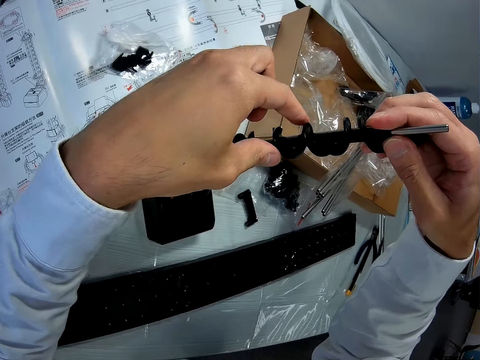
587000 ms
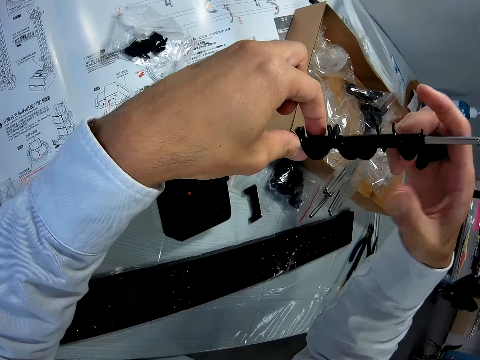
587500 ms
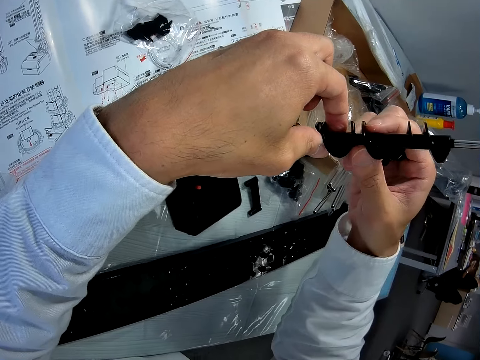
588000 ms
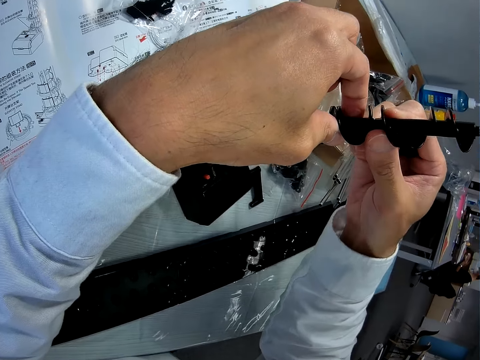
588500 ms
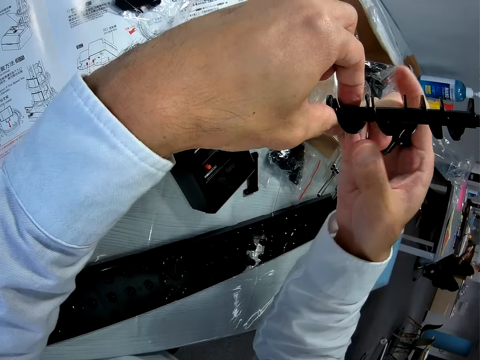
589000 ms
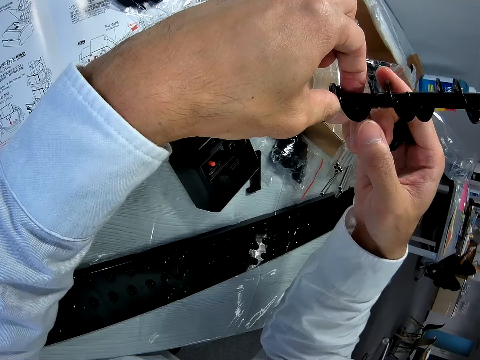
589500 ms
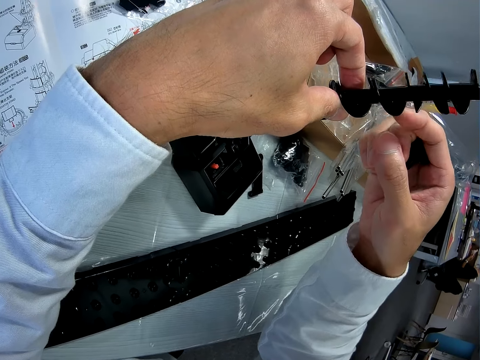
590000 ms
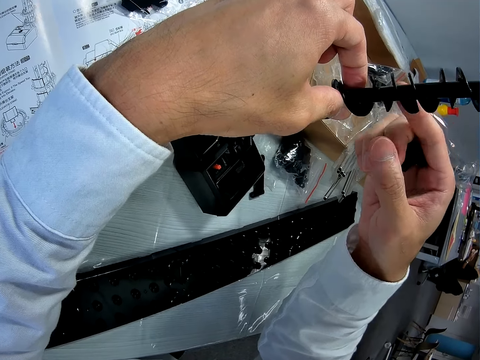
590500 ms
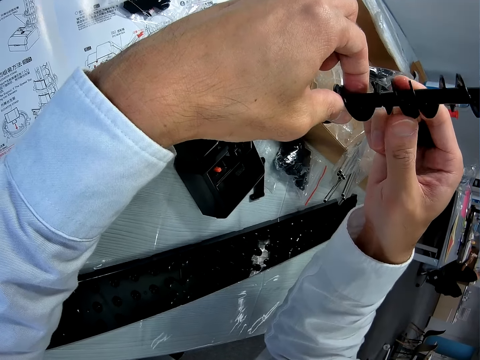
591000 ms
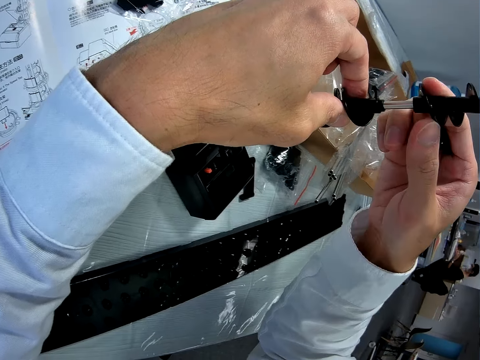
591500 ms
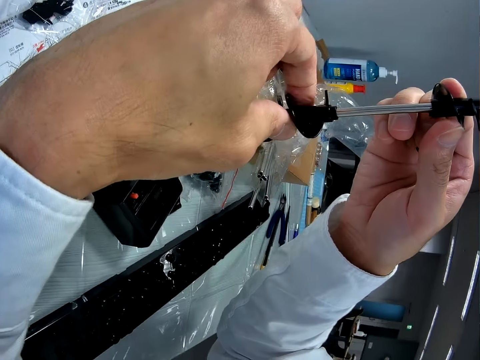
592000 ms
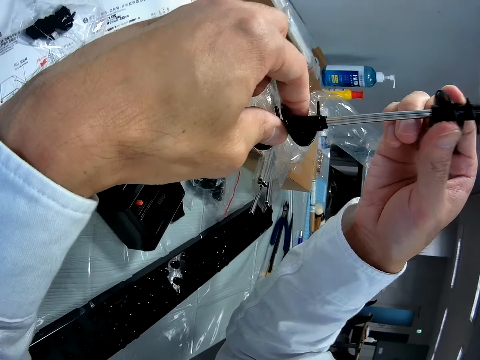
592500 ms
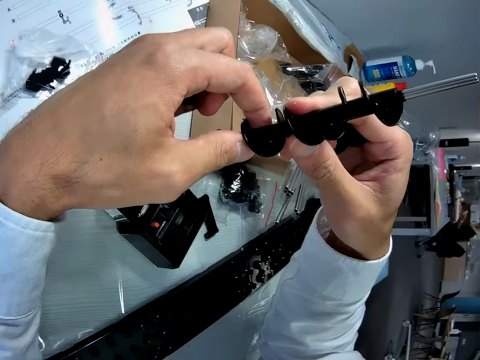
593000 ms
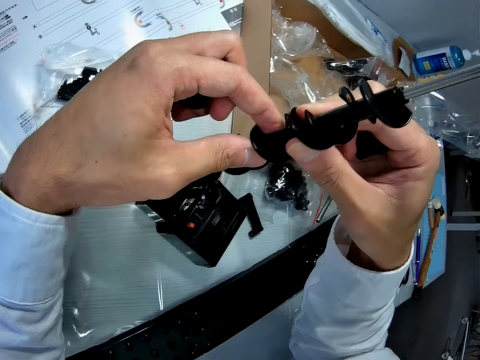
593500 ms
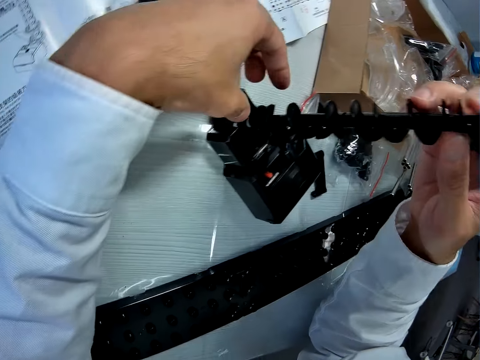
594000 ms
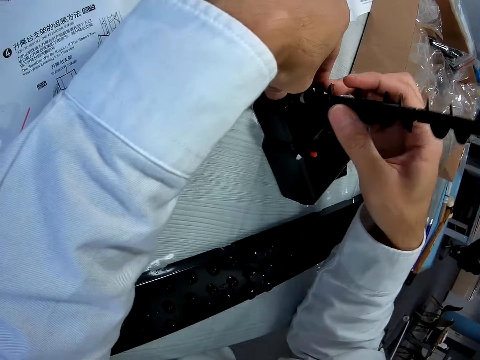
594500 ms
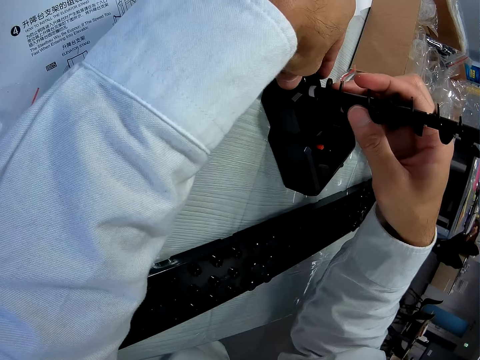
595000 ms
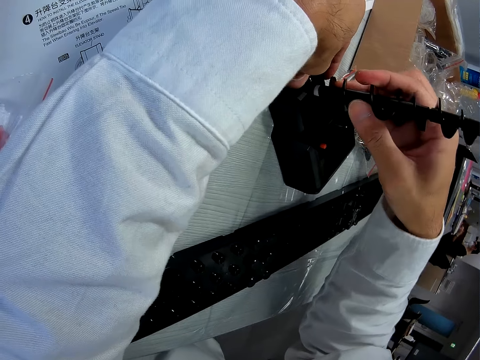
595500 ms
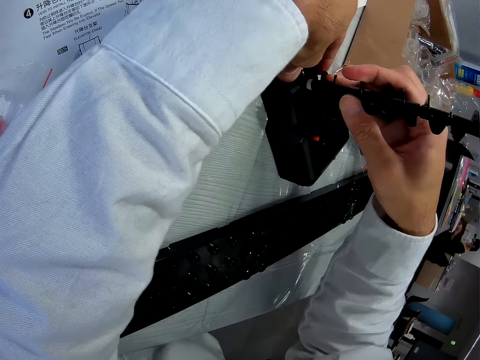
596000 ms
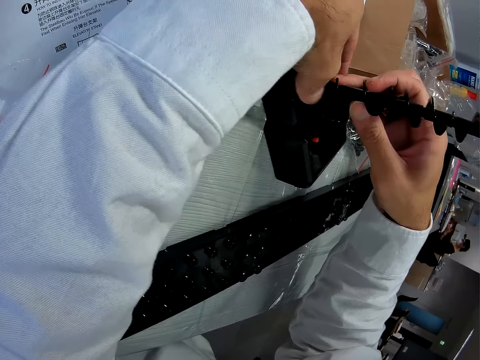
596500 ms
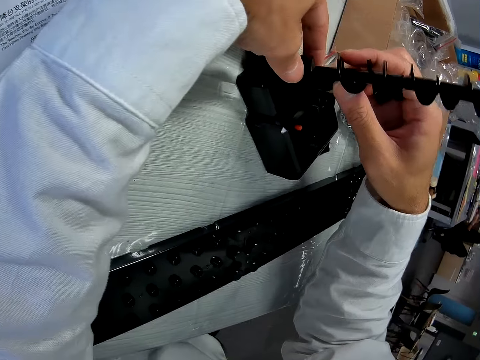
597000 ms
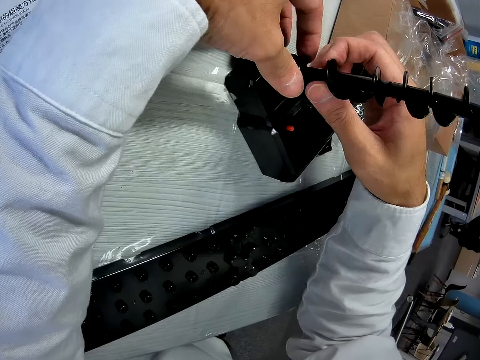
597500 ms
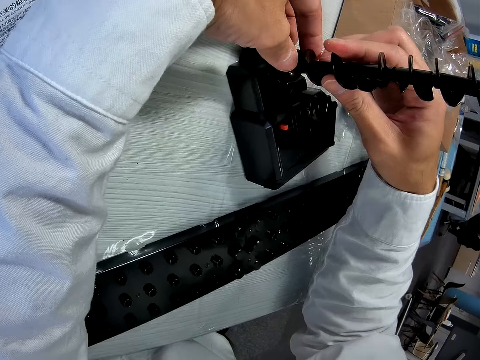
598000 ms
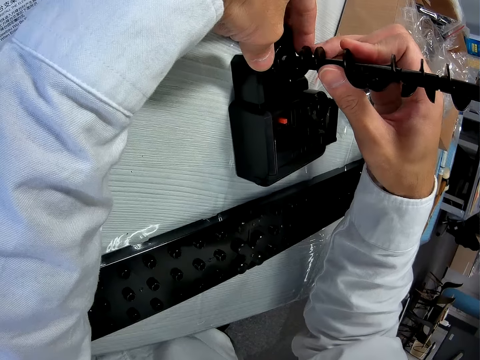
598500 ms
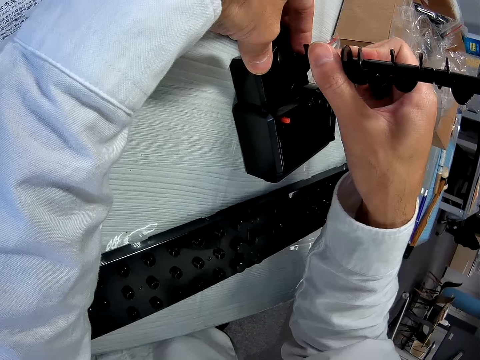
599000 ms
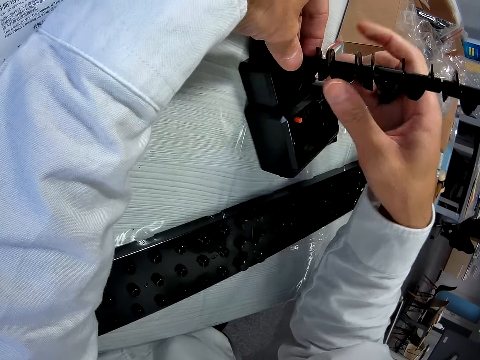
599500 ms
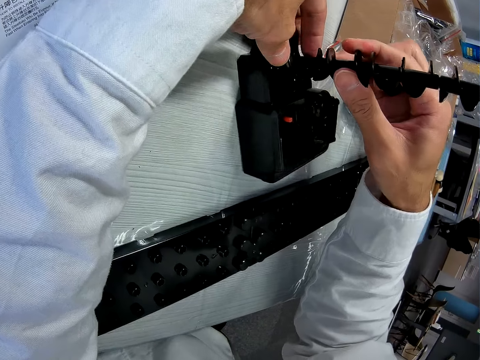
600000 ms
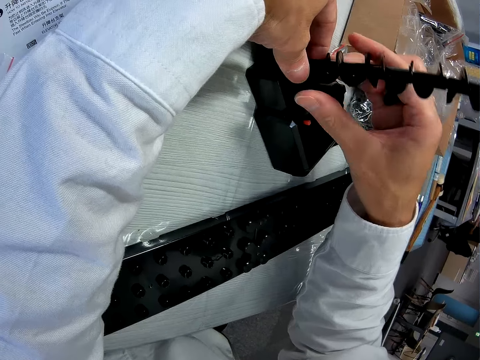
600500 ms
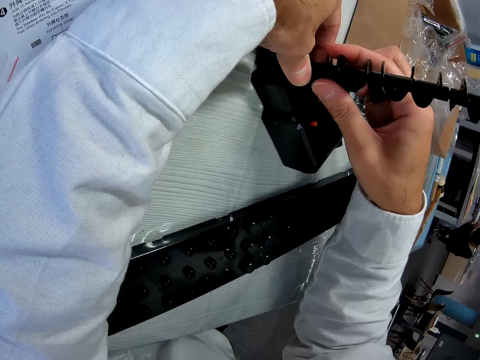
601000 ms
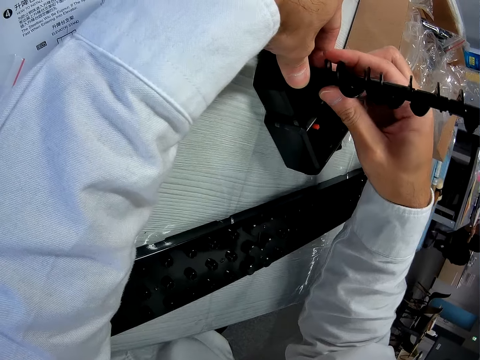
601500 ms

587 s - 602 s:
The camera wearer adjusts the pieces on the mechanical model. They pull together the elevator helix. They lift the elevator helix from the shaft. They pull the elevator helix down the shaft. They hold the parts of the space rail. They fix the elevator helix on the shaft.

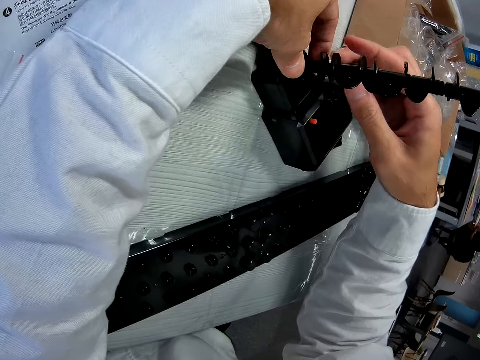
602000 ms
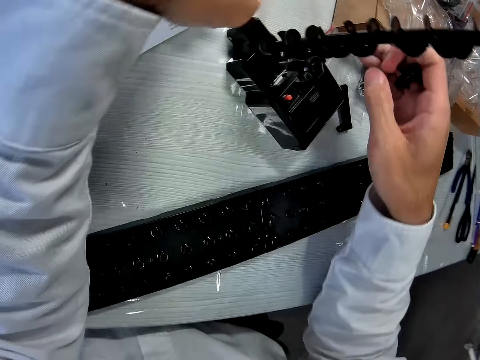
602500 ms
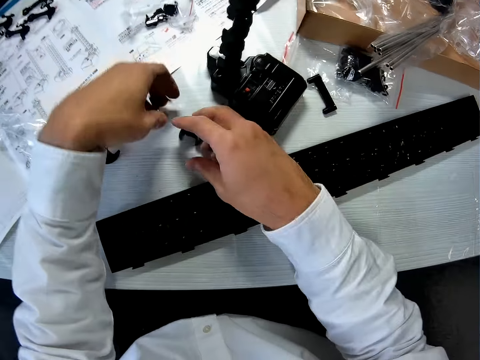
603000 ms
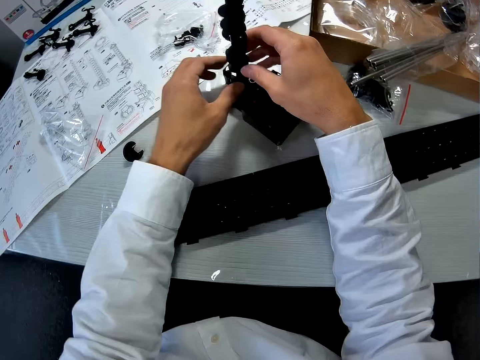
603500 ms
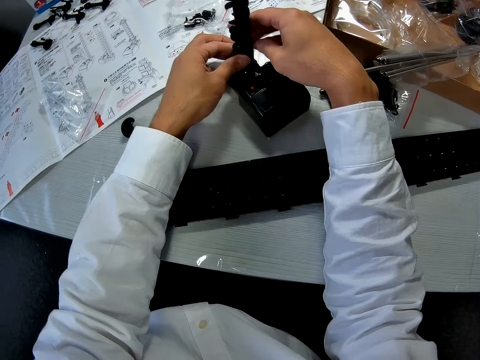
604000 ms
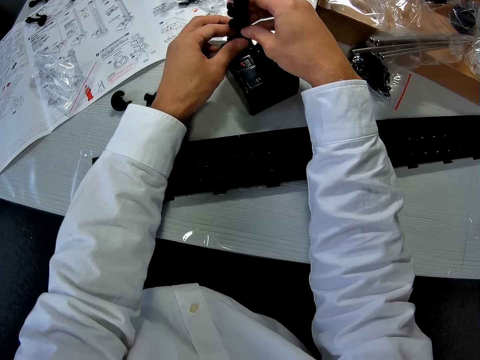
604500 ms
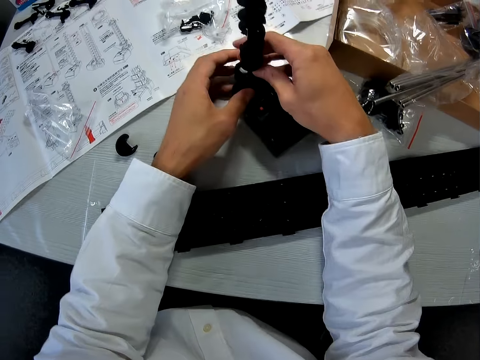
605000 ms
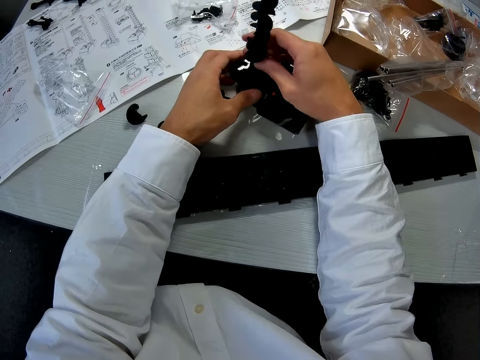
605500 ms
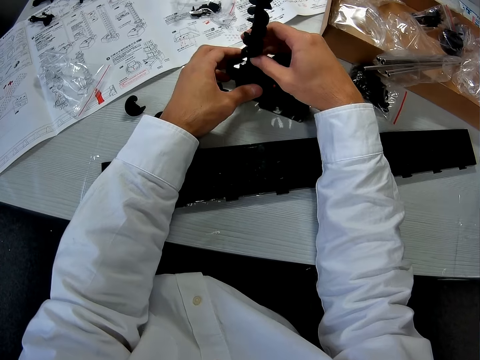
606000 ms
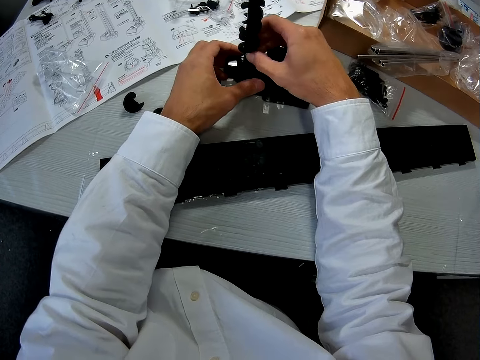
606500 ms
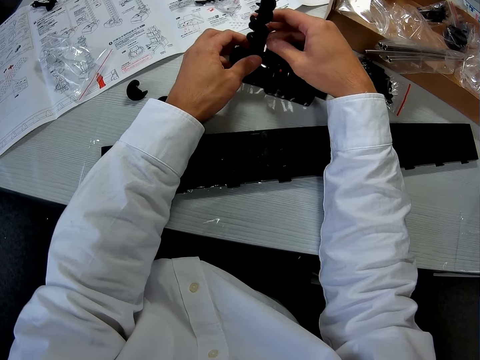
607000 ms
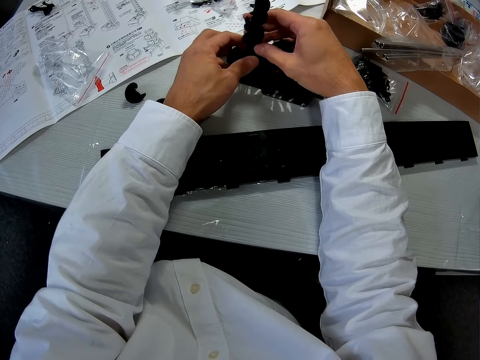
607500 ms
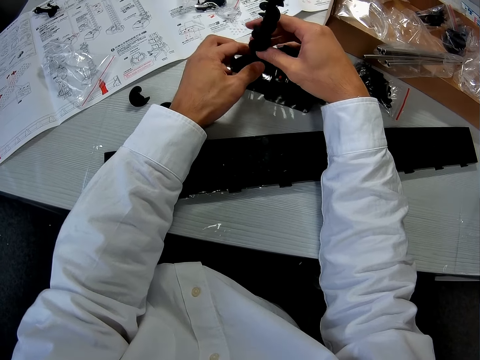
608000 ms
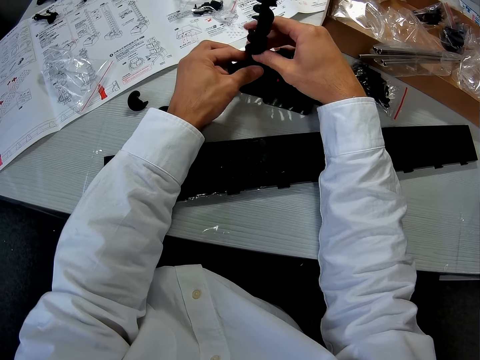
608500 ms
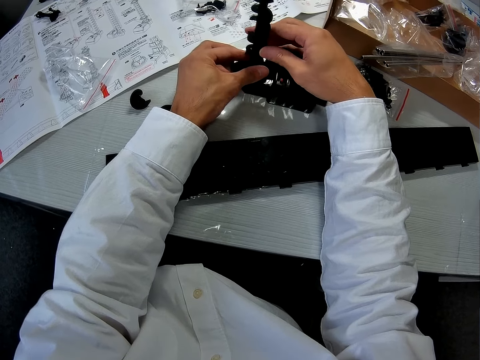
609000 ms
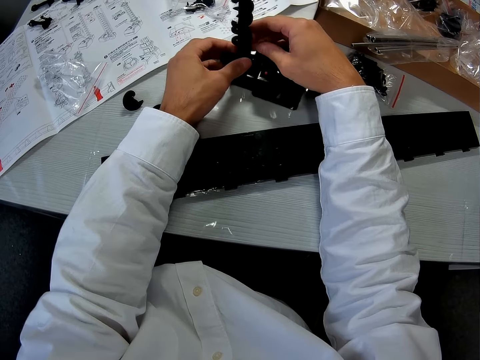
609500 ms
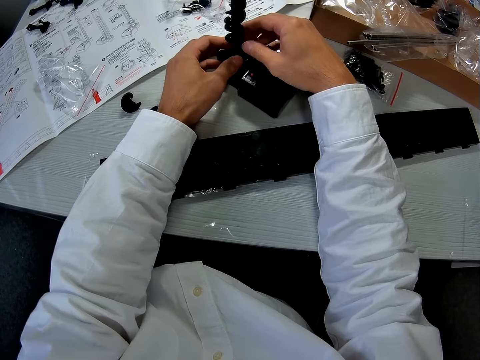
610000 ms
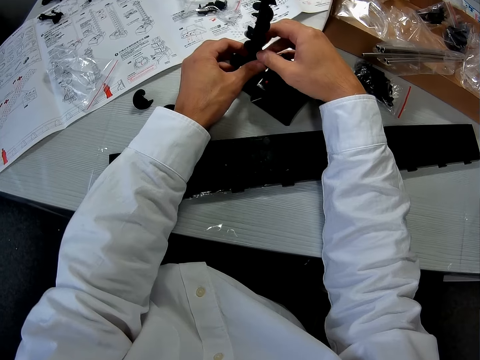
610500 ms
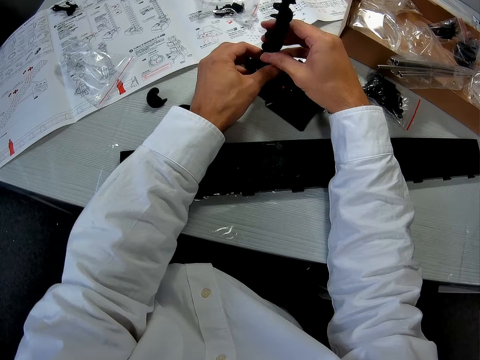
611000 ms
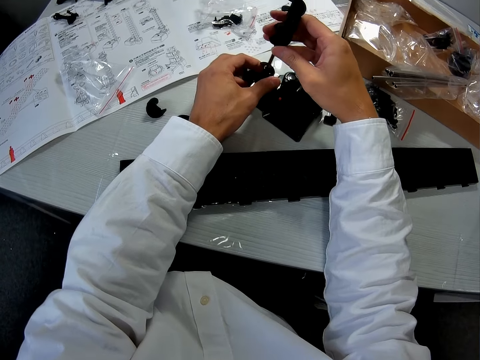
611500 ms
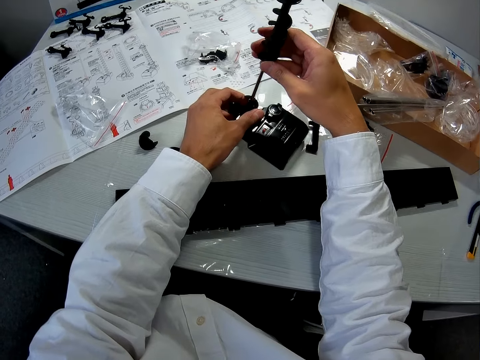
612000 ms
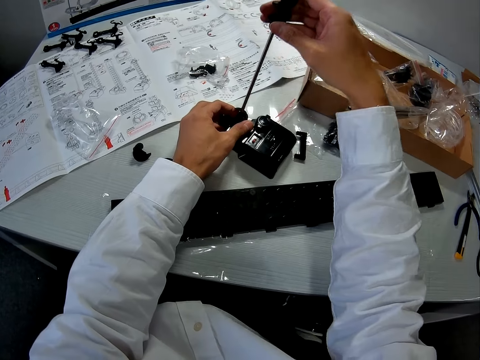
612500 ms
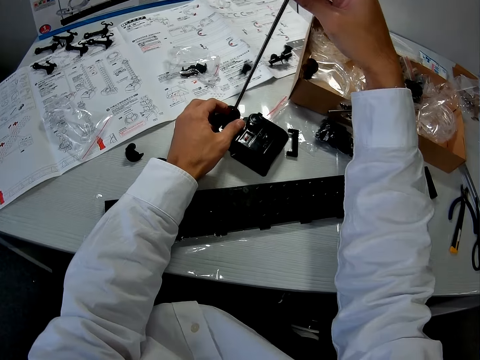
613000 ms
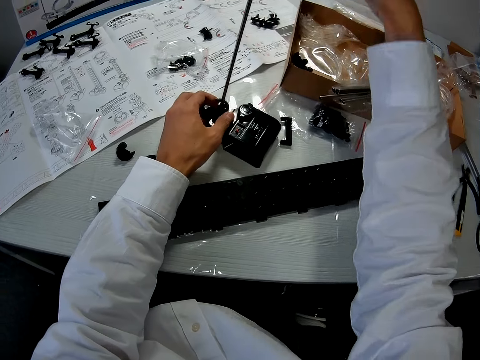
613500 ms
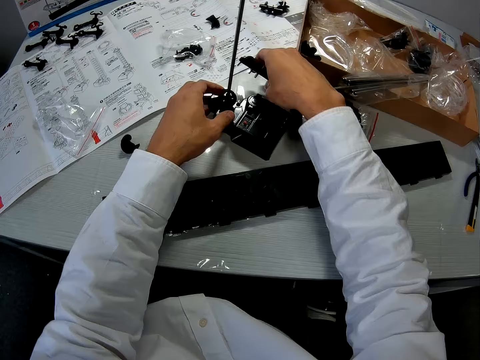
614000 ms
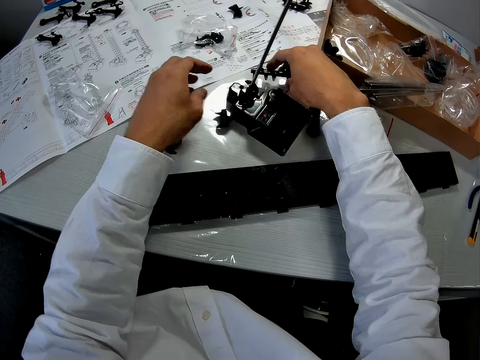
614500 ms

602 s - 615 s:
The camera wearer places the elevator helices on the table. They drop the pieces on the table. They hold the elevator helix. They adjust the pieces on the mechanical model. They fix the elevator helix on the shaft. They lift the elevator helices on the shaft. They remove the pieces from the mechanical model.
